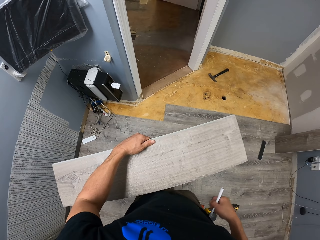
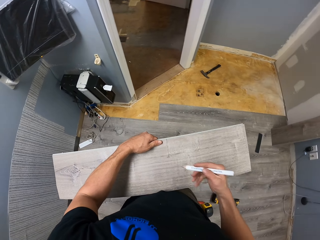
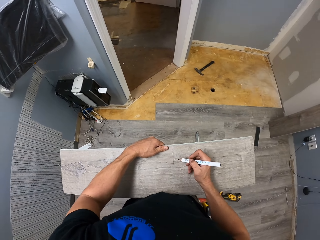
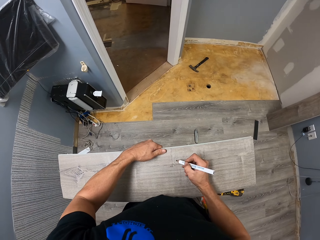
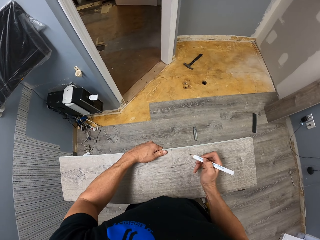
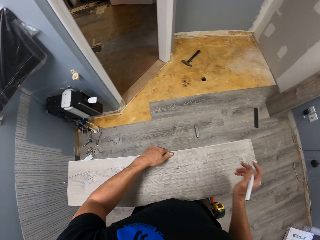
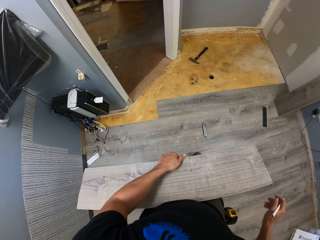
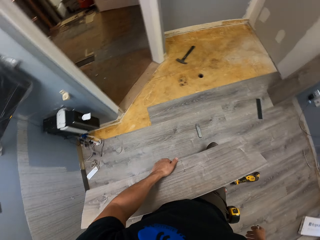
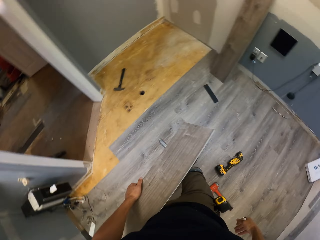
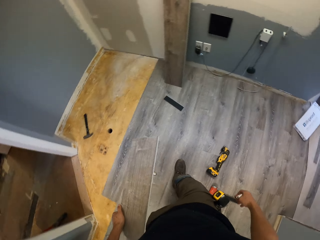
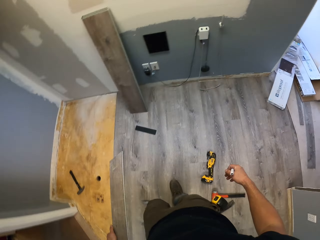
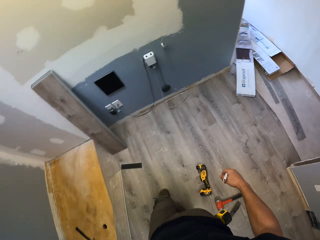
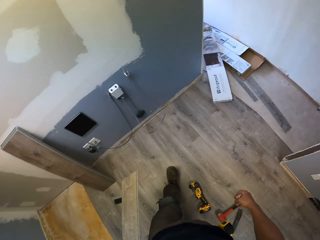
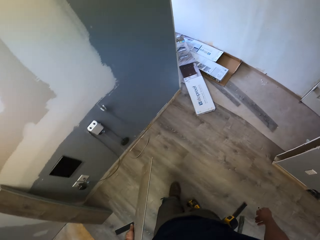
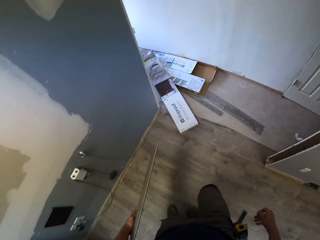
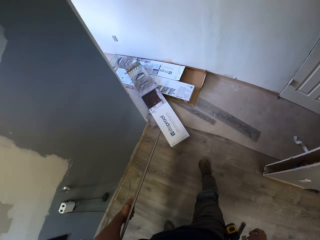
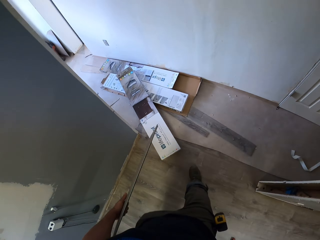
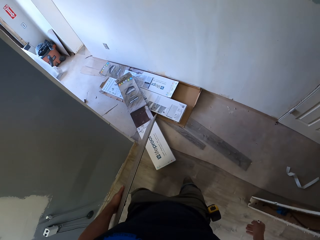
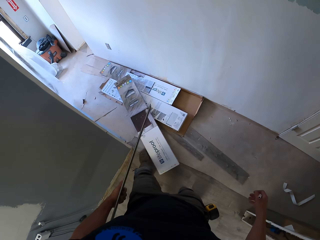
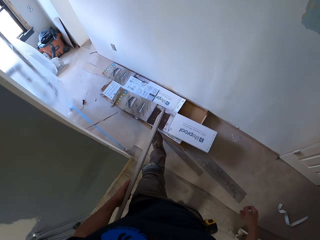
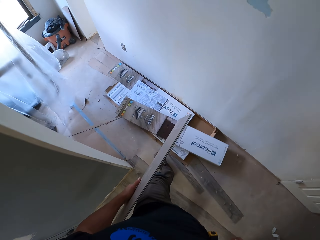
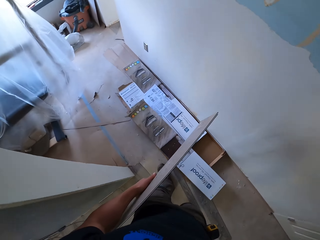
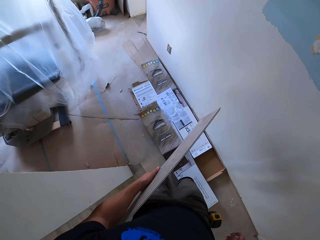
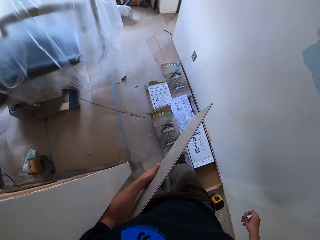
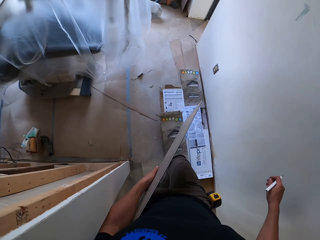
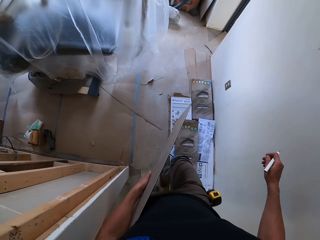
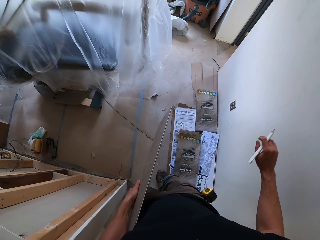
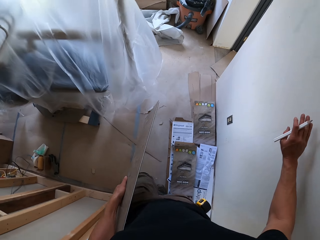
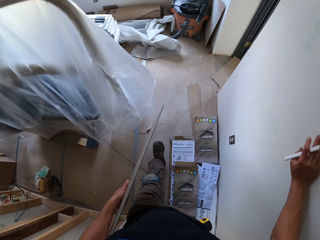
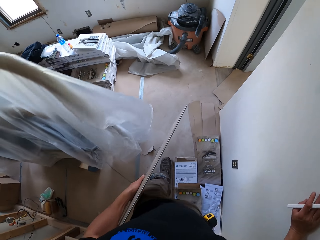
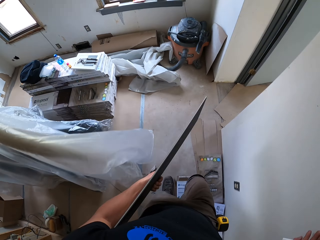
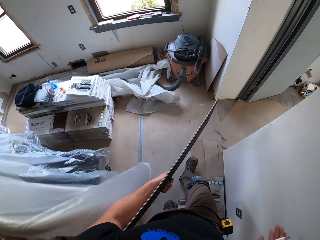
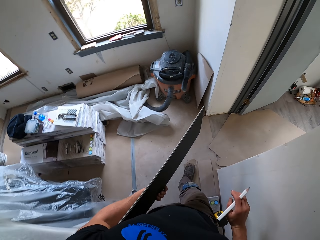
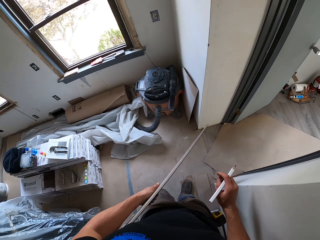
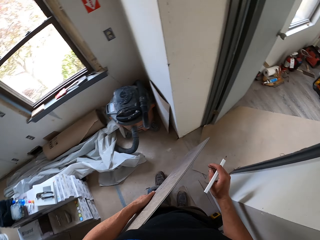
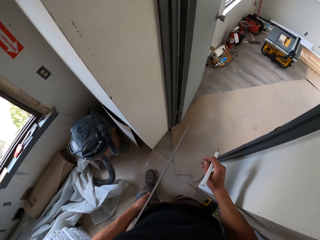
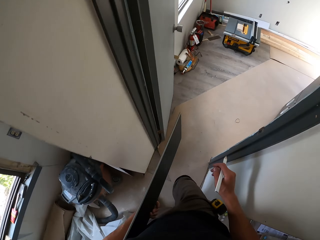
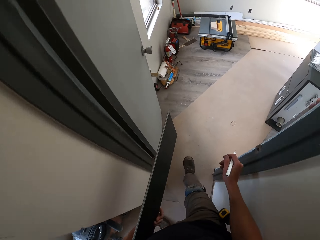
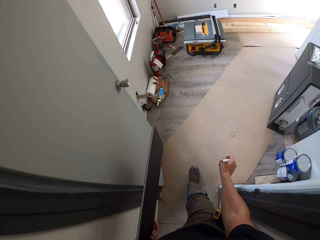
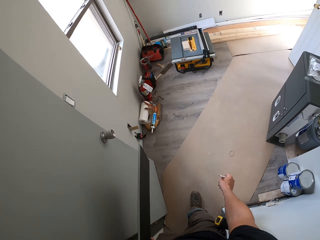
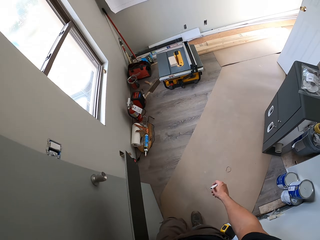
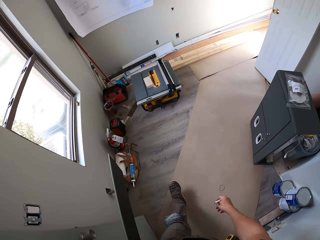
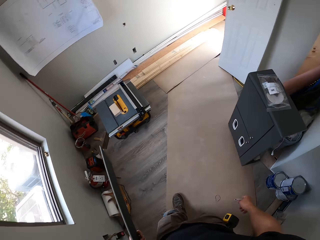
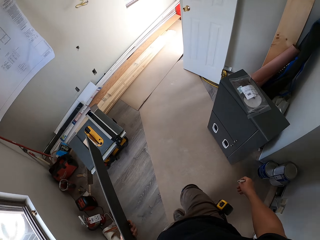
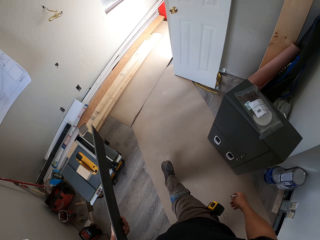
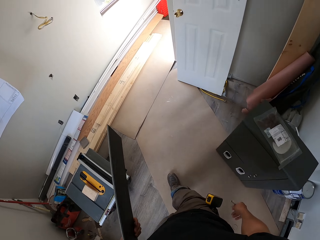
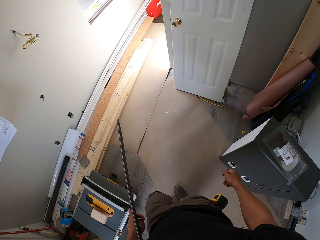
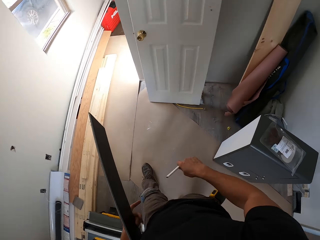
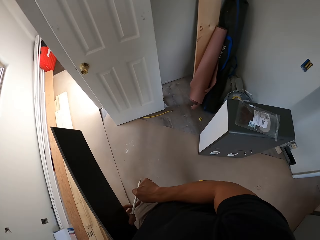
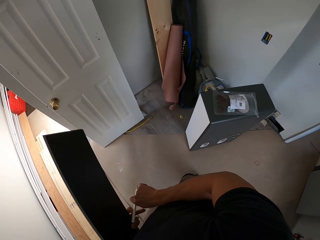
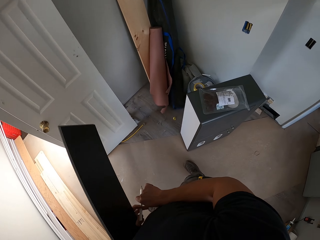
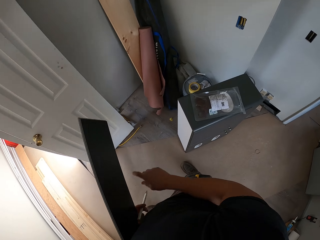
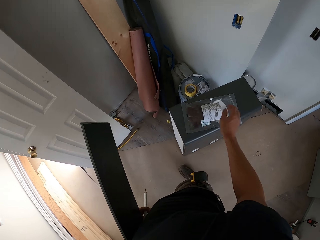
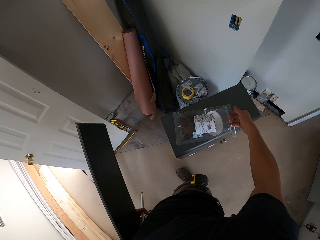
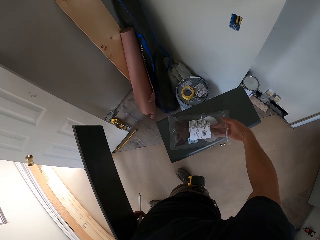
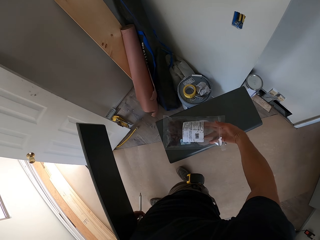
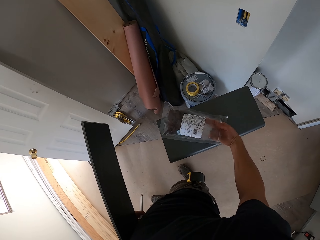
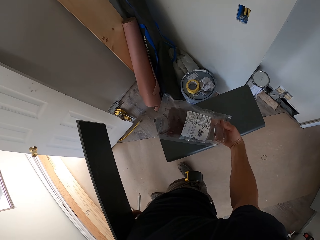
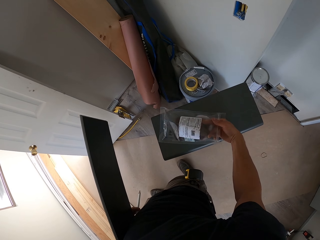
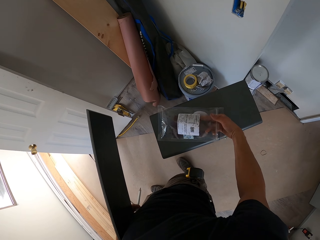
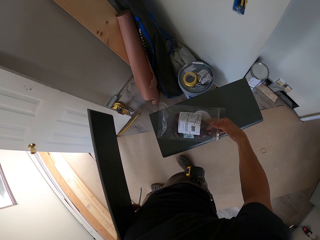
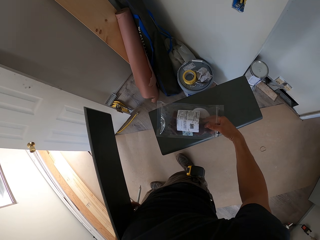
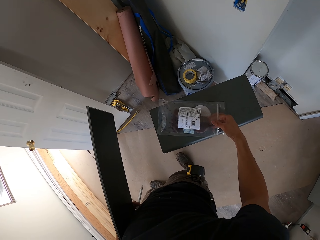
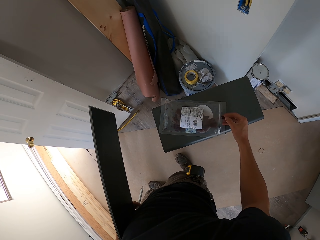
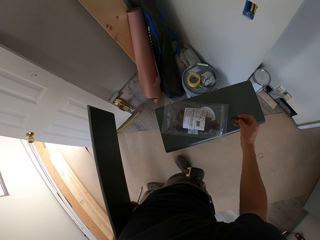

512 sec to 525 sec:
The camera wearer marks the vinyl flooring with a pencil. They walk around. They hit the box with the left hand. They walk around. They drop a marker. They pick something. They remove something from the paper.

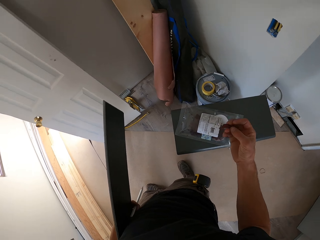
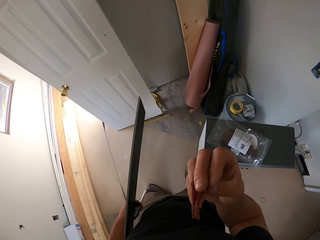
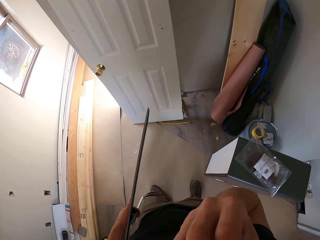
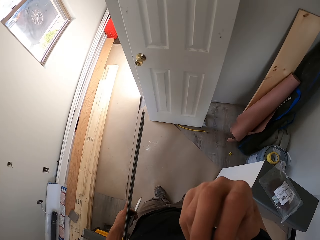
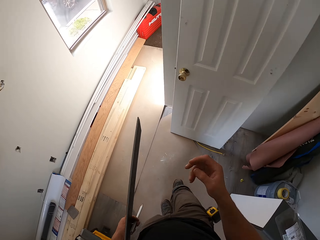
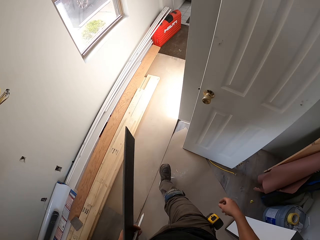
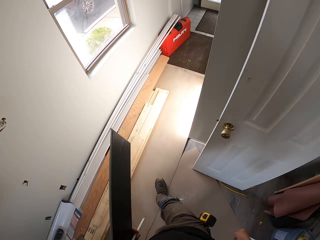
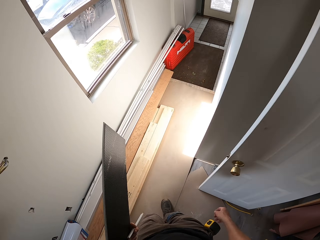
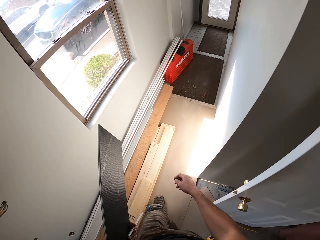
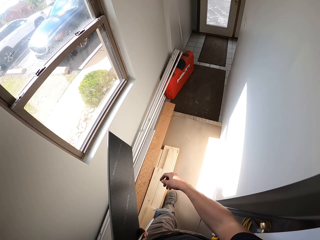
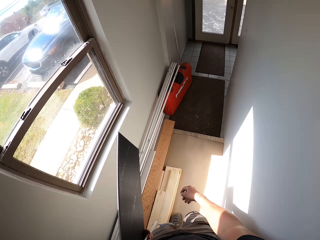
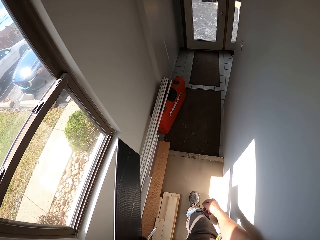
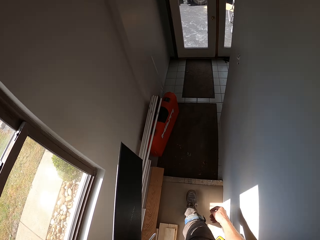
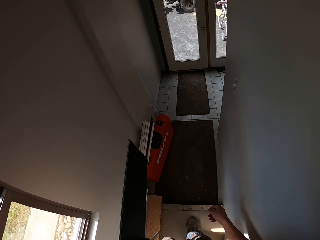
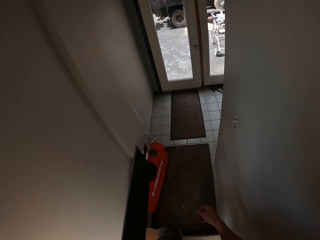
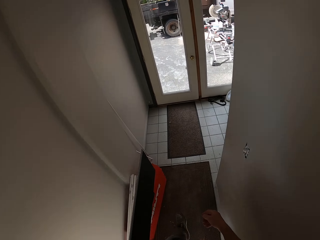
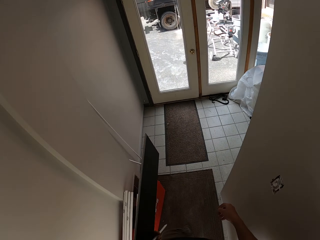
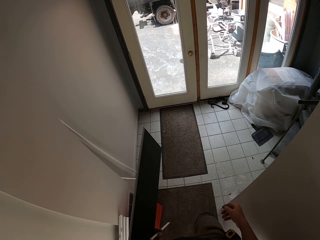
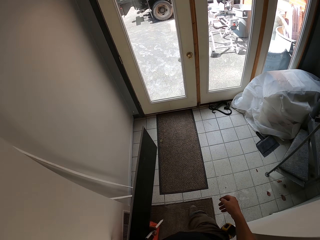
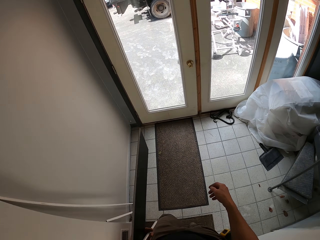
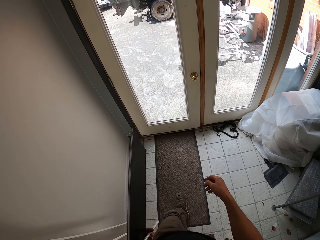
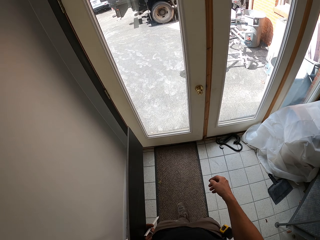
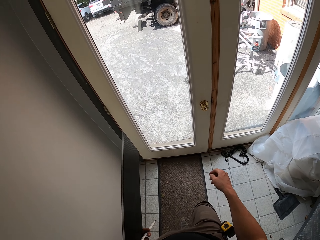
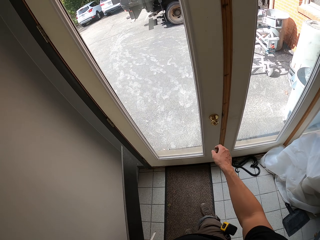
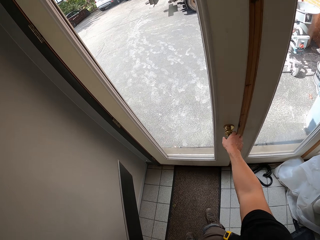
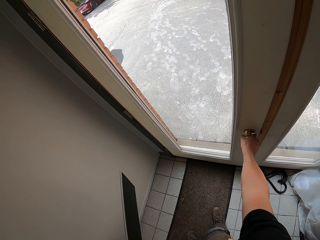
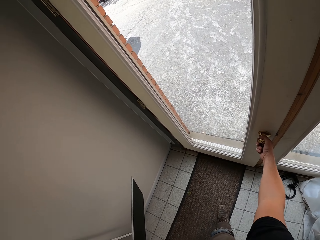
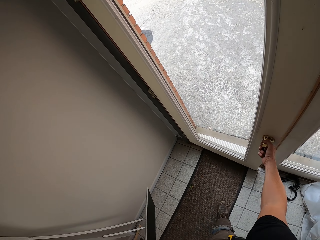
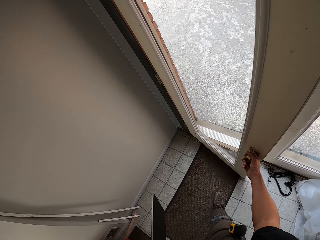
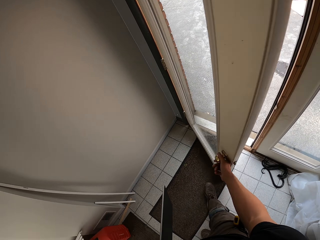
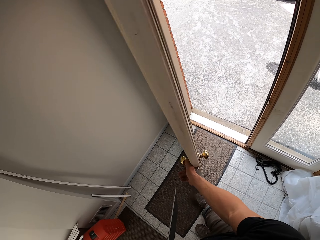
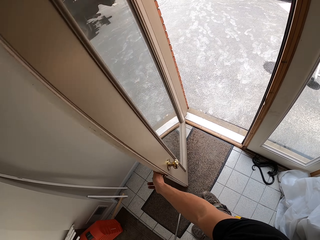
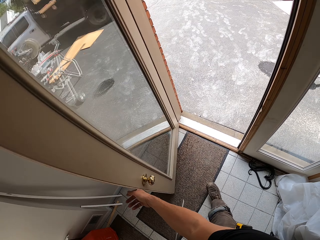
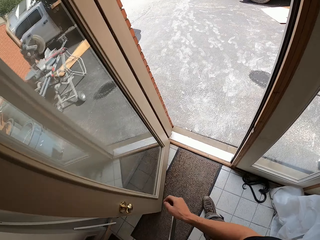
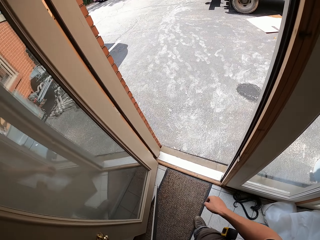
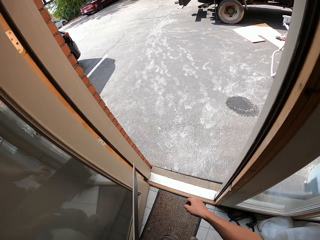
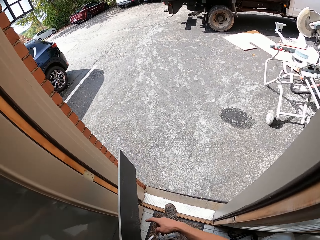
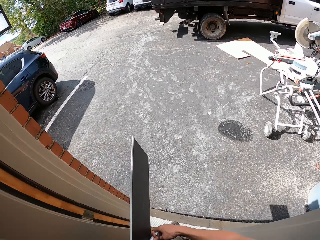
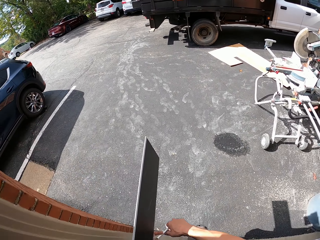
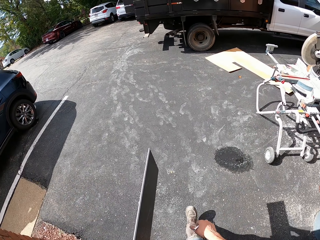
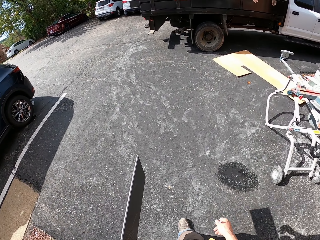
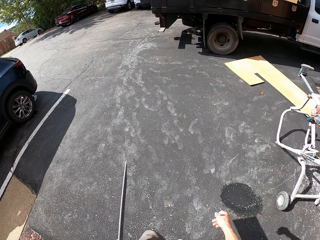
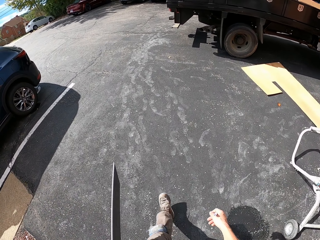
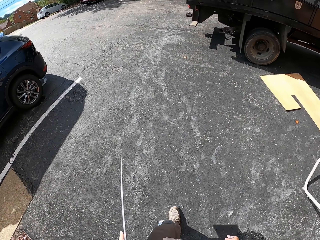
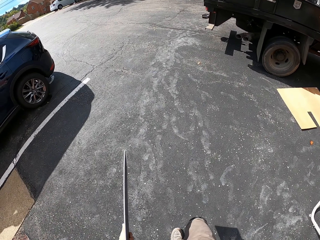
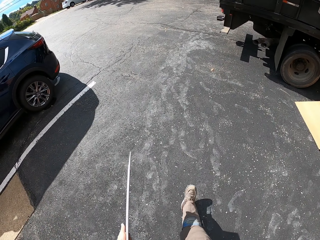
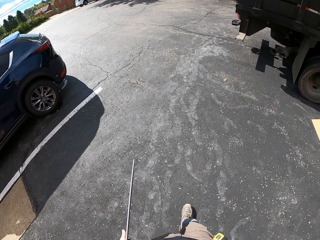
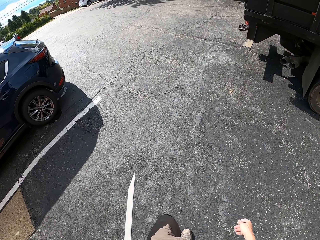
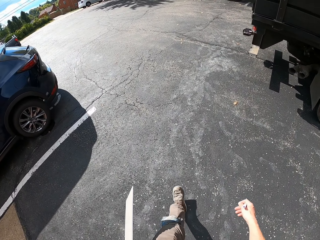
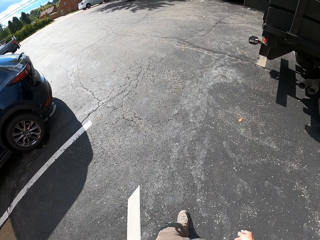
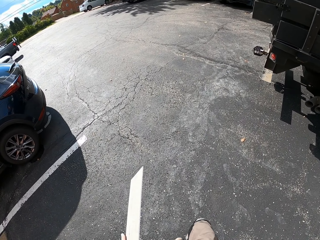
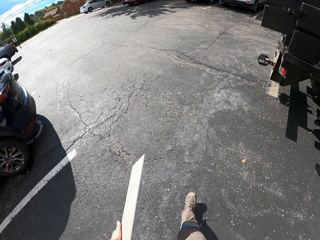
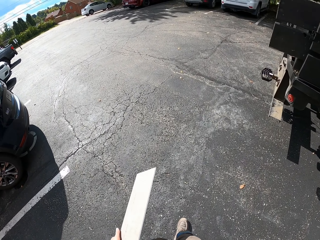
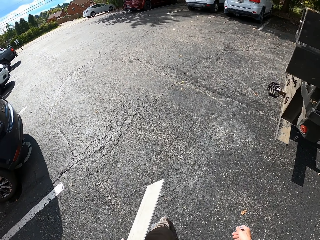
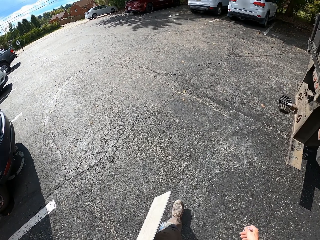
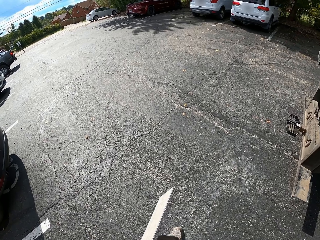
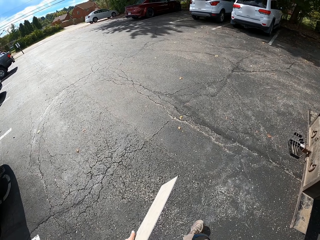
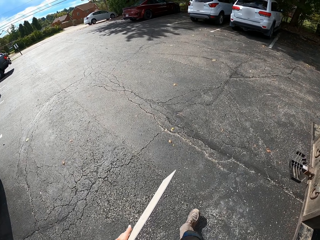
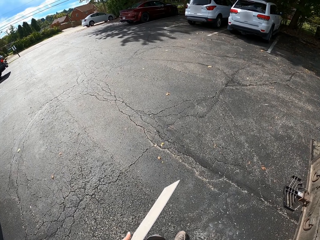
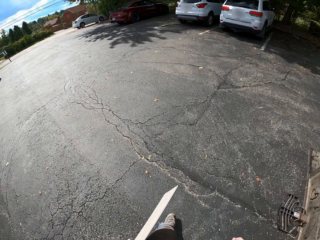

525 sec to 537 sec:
The camera wearer eats something. They look around. They walk around. They open the door with the right hand. They walk out of the house. They walk to the lorry.
